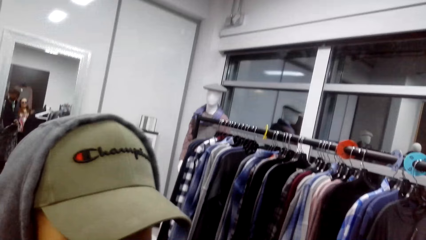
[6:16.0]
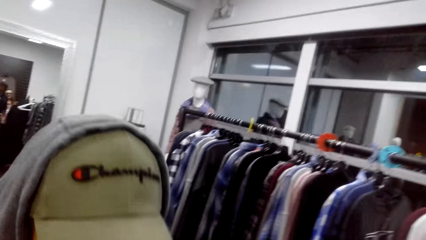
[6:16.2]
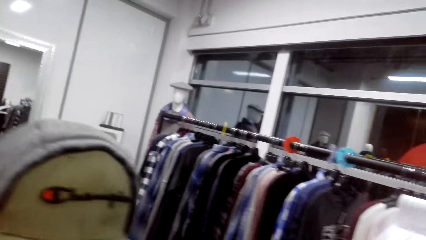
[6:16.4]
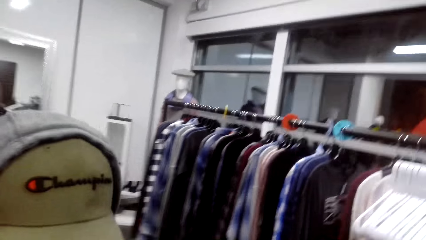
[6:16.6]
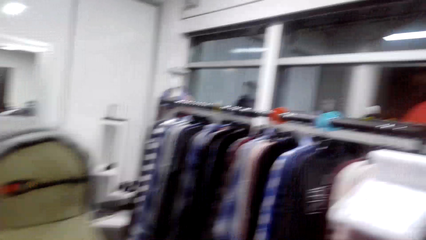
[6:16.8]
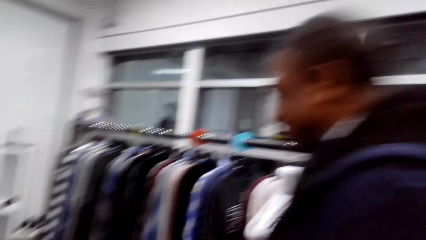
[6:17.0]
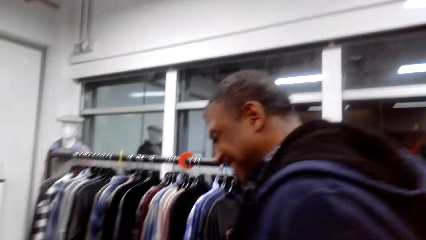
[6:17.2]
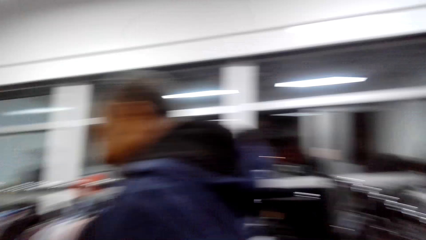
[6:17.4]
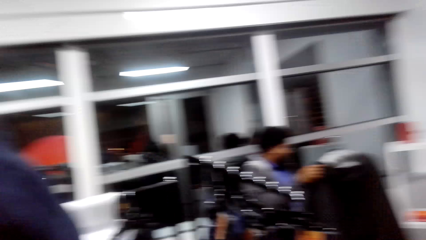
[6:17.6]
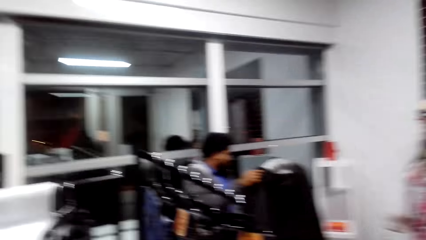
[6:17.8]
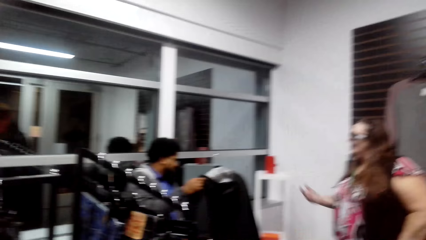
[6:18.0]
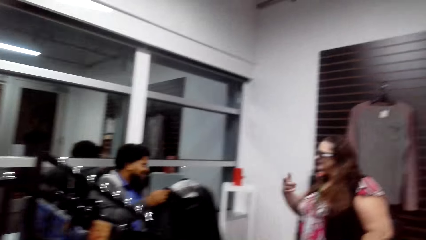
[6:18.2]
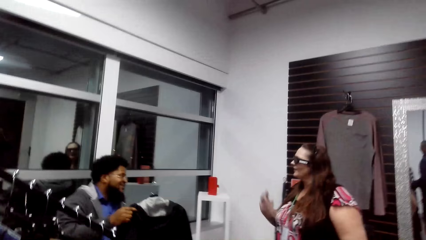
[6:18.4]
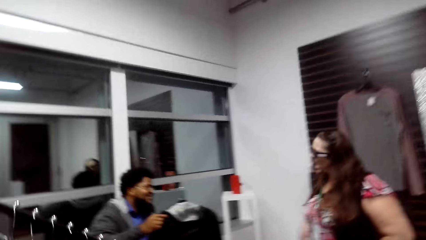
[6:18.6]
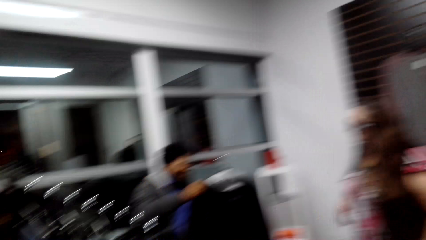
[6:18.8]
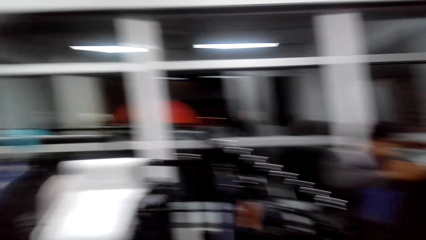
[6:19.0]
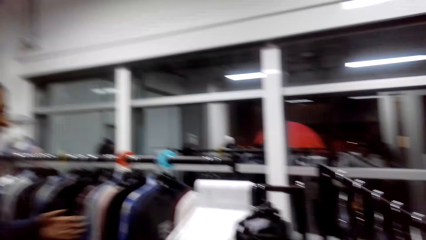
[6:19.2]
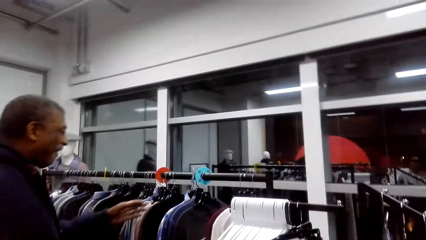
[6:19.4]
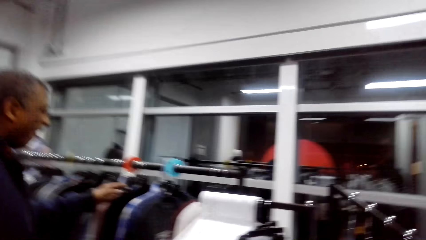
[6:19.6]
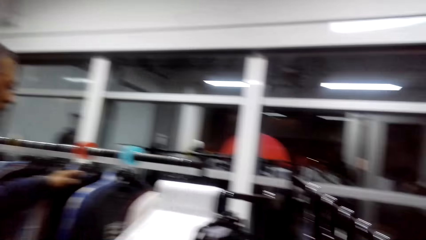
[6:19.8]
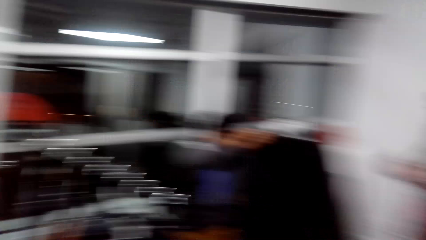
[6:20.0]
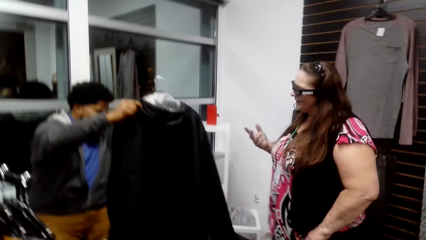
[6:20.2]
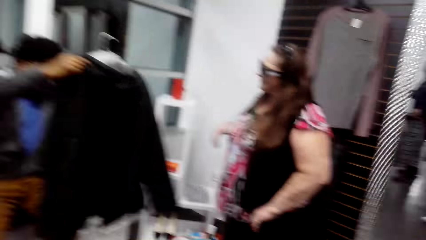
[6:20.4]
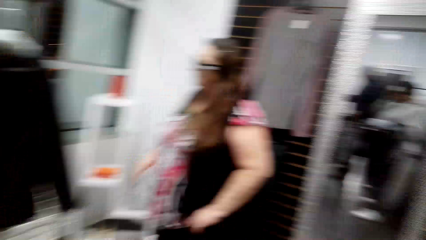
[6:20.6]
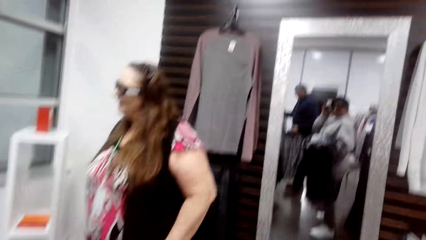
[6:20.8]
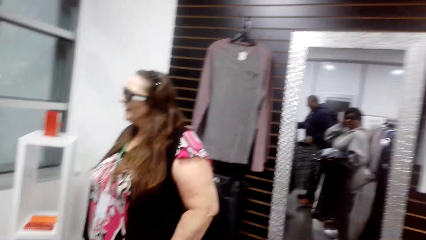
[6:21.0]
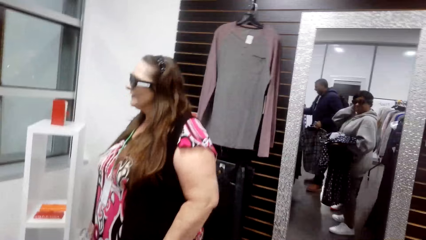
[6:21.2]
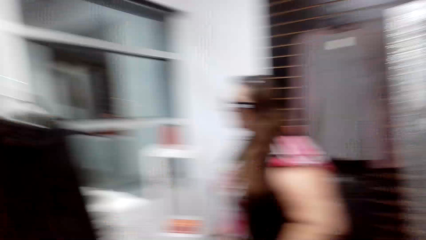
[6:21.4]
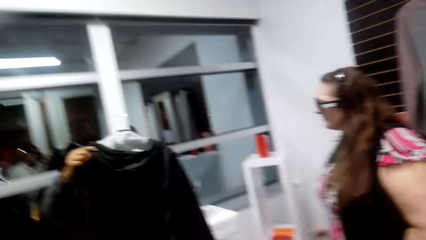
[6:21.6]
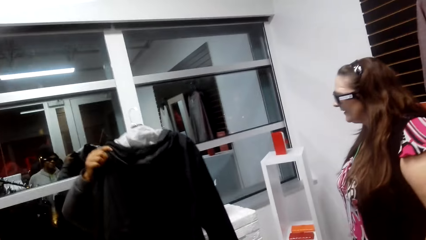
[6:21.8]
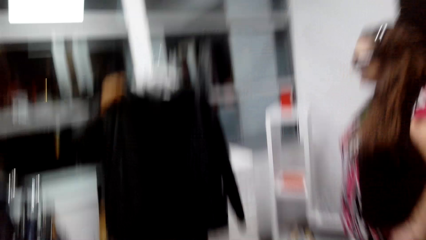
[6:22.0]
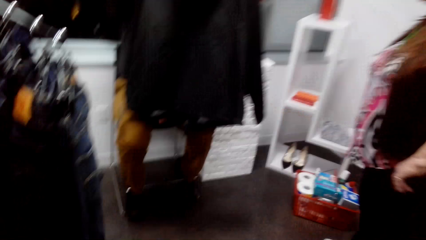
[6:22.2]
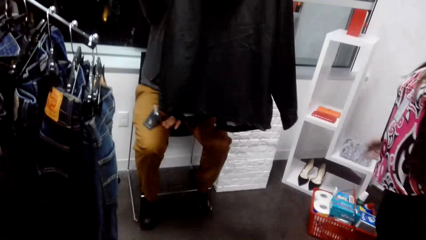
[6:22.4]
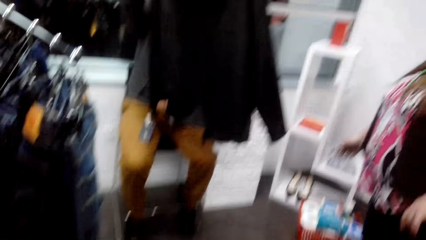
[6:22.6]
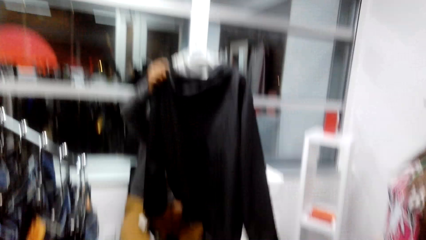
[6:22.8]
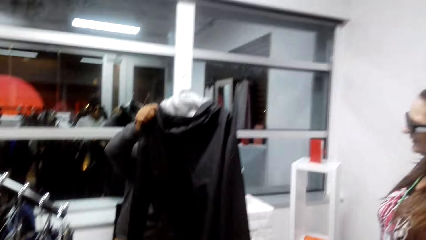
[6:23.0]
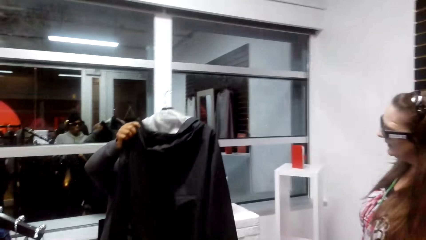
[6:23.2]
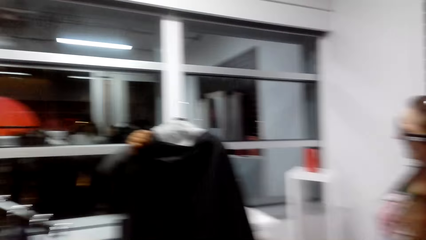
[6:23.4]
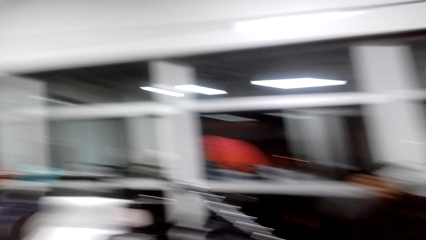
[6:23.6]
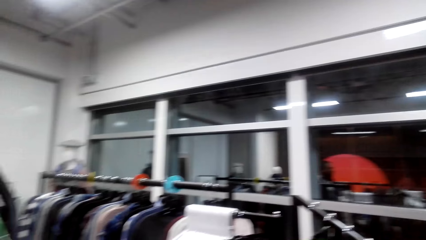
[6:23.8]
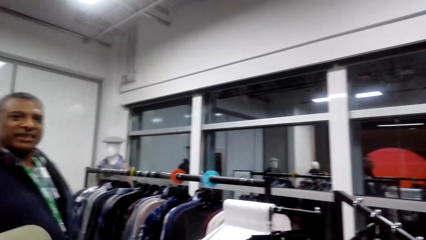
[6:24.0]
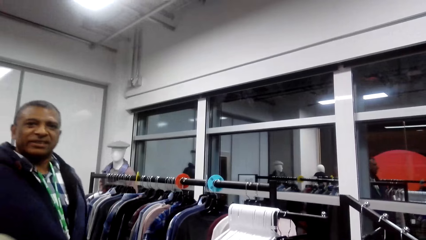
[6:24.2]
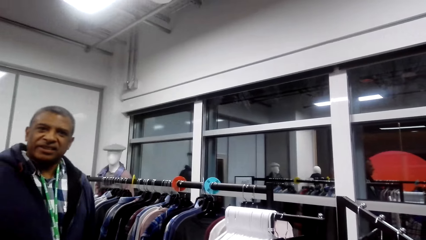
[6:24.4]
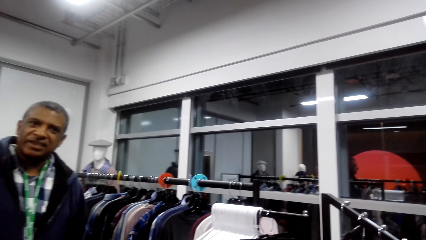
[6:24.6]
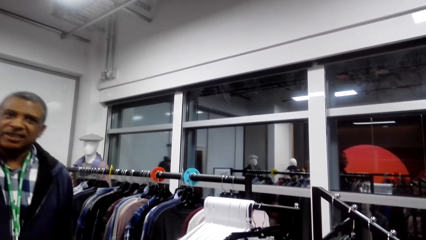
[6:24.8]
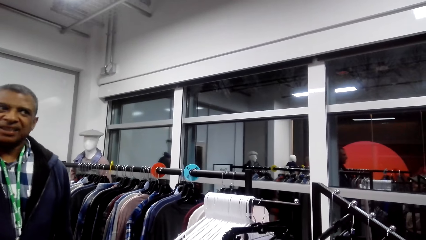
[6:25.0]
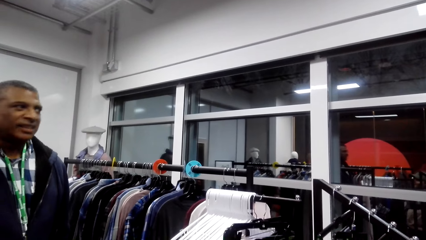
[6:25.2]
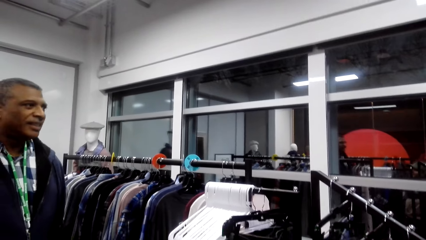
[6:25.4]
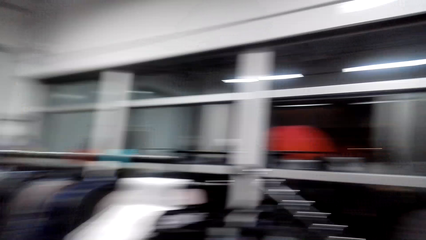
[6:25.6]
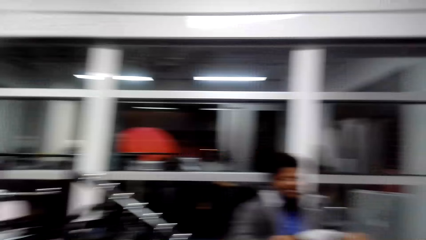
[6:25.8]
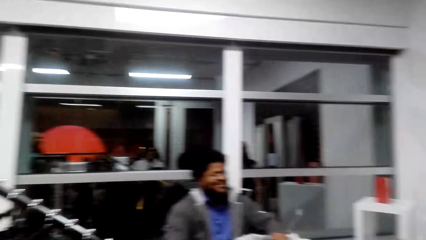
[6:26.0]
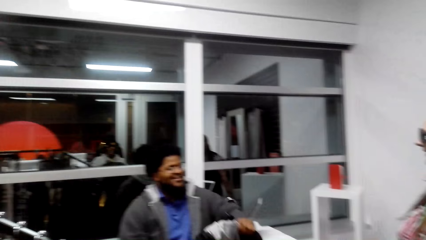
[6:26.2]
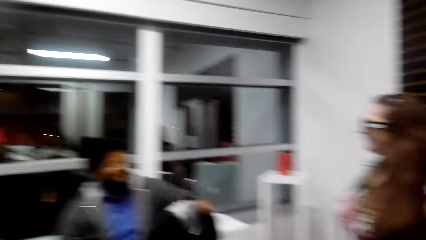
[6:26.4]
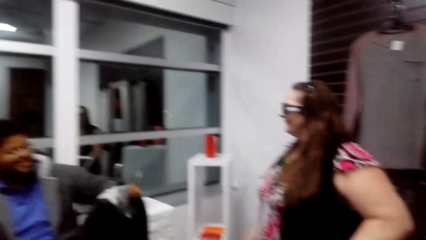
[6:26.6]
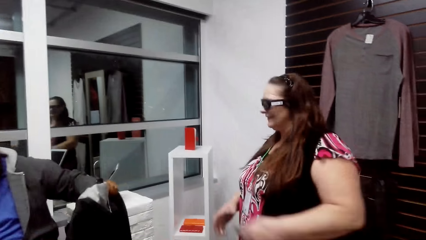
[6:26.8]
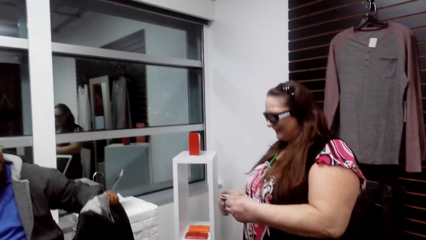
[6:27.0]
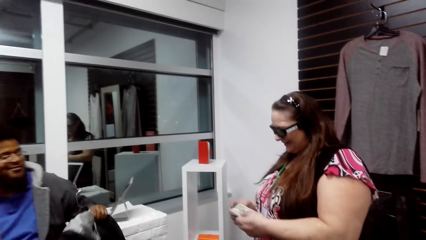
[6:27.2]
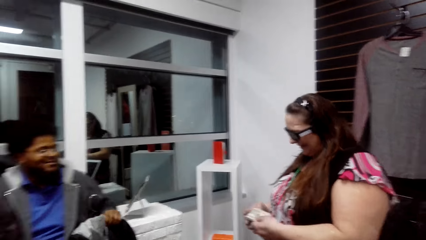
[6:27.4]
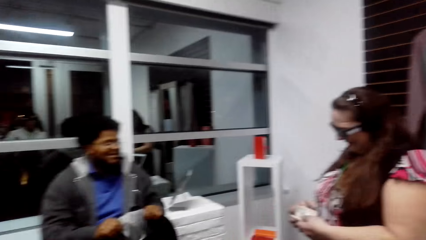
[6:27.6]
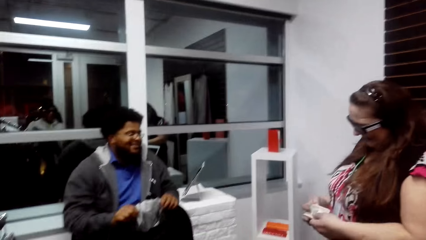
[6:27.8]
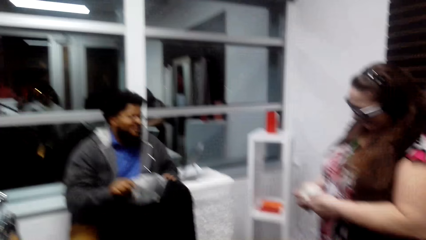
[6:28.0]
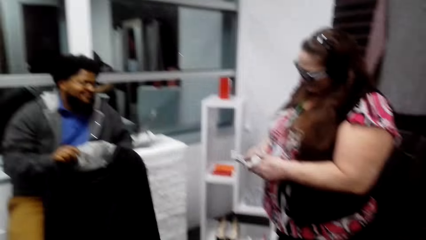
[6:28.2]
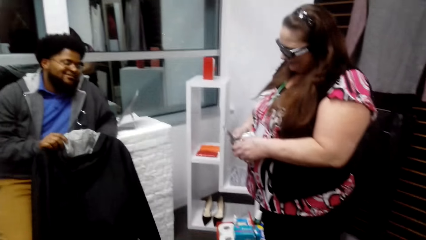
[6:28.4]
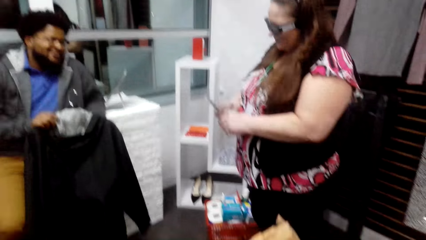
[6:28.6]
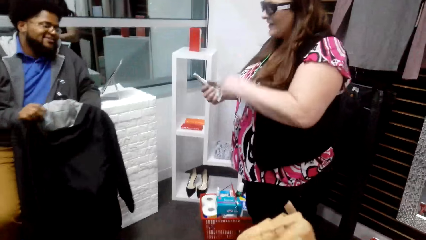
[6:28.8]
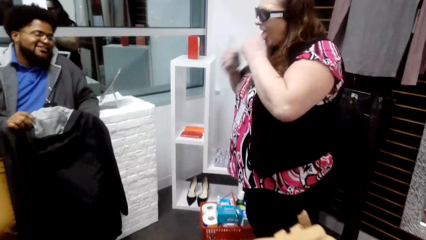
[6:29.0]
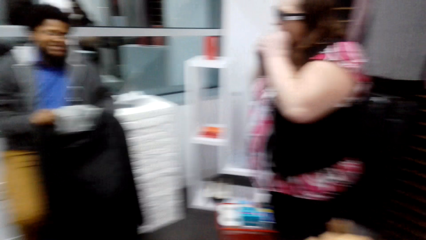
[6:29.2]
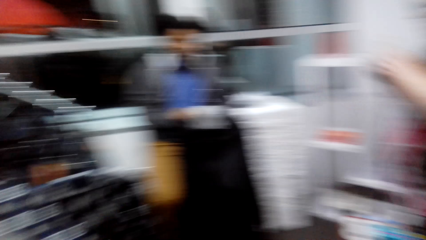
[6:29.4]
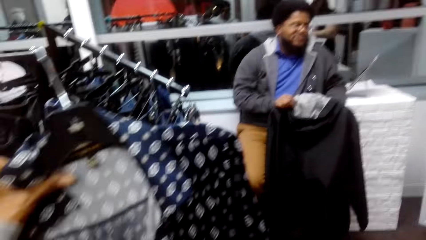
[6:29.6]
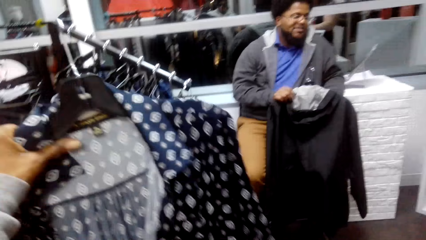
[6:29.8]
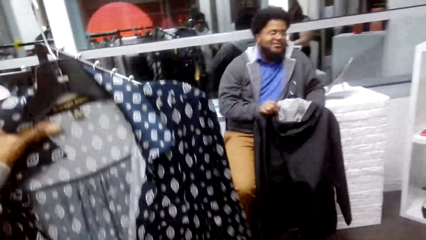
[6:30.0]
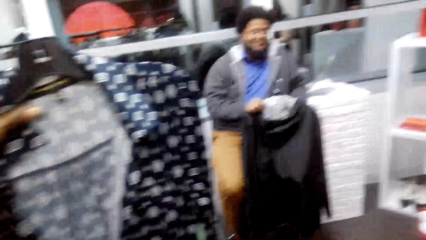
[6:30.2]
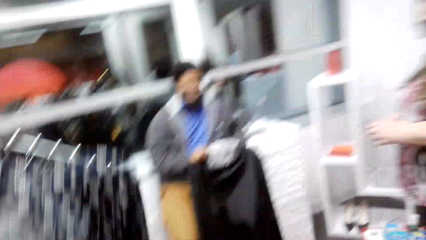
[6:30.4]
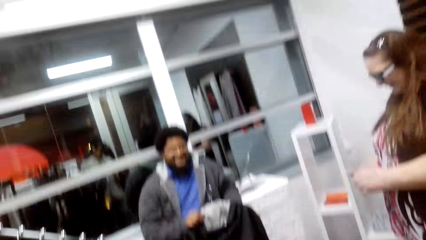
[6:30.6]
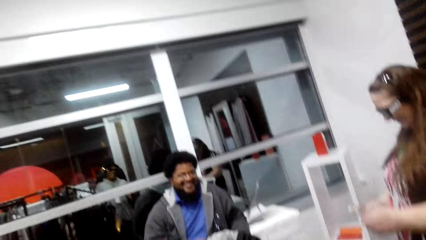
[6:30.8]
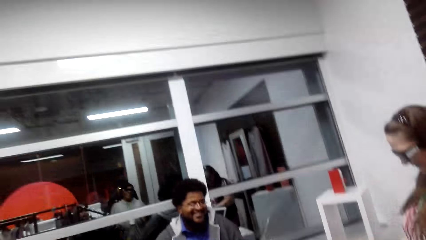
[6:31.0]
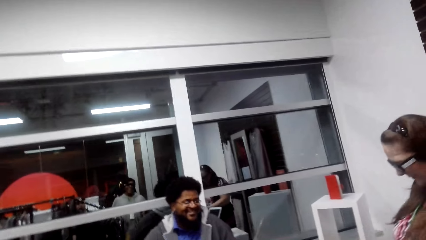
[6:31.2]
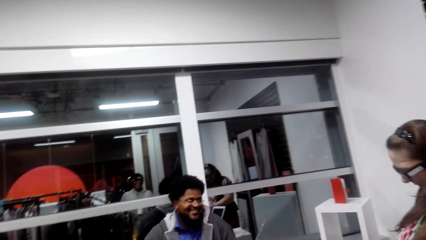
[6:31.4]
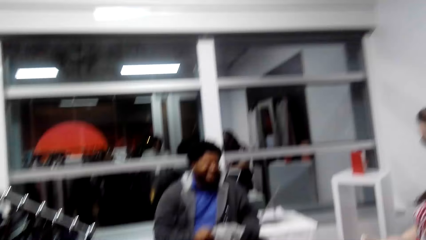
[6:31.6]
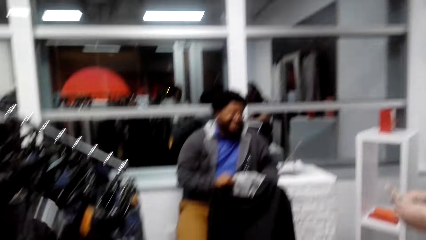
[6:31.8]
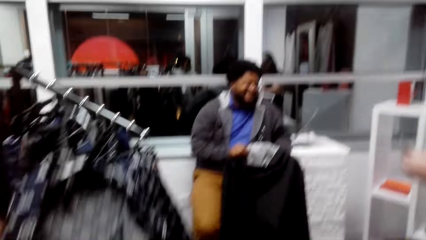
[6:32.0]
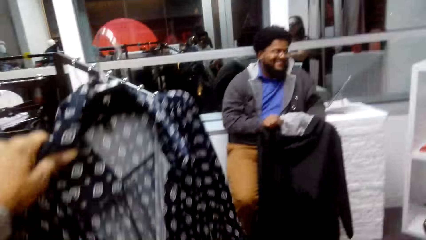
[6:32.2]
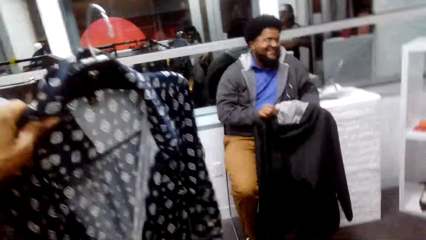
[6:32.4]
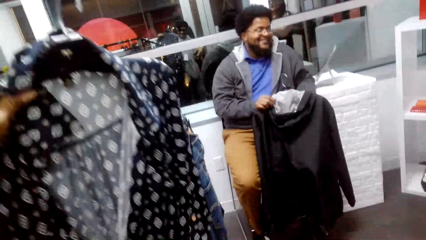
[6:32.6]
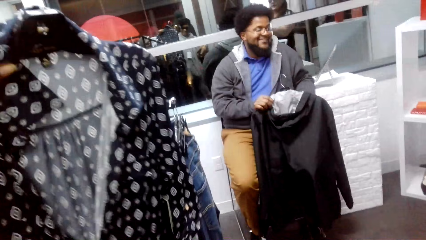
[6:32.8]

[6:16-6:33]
A person looks at the jacket. A woman converses with a man. Another person holds the jacket. The camera wearer looks at a third person. They look at the first person. They hold the dress. They pick the dress from the clothes hanging rack.
